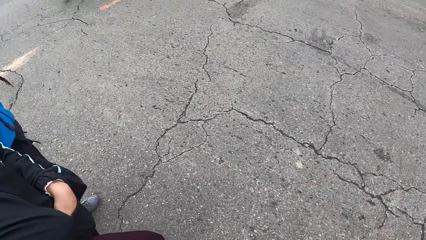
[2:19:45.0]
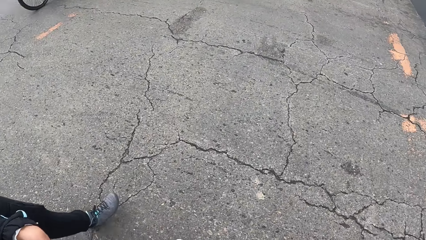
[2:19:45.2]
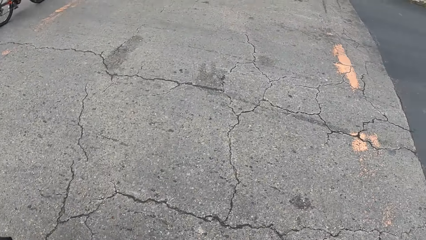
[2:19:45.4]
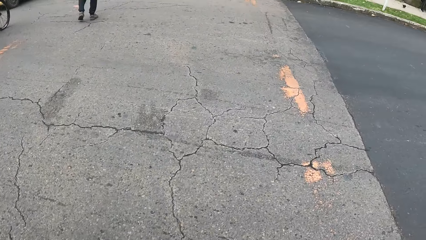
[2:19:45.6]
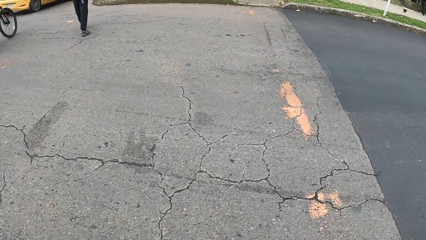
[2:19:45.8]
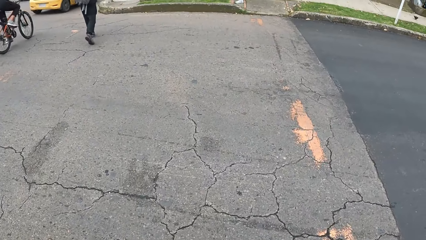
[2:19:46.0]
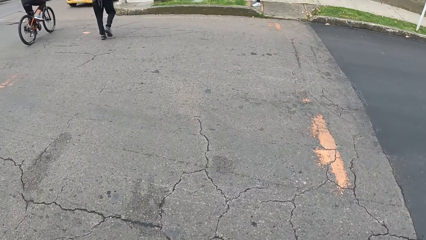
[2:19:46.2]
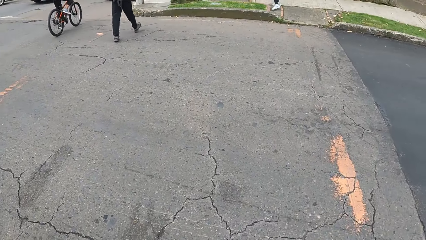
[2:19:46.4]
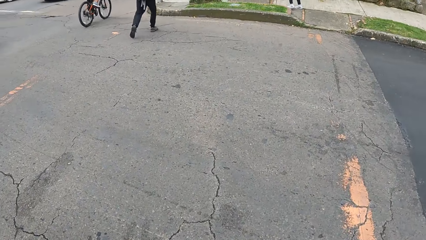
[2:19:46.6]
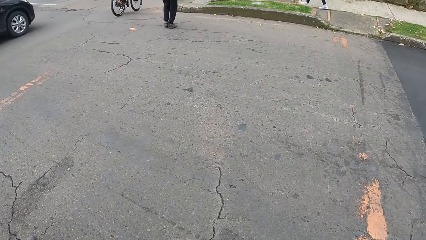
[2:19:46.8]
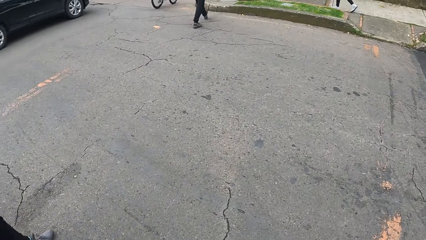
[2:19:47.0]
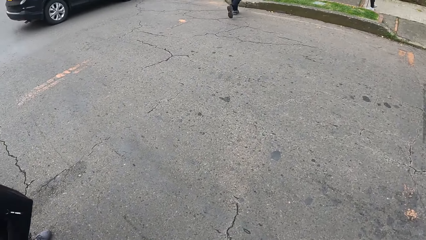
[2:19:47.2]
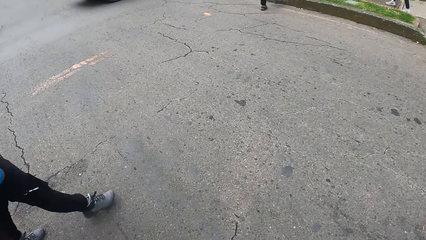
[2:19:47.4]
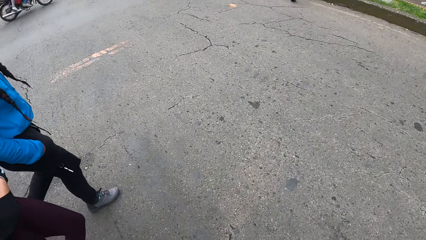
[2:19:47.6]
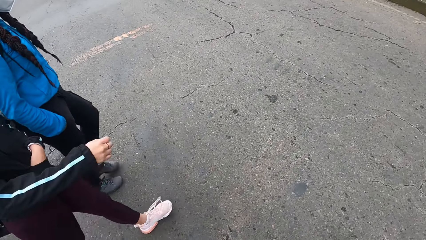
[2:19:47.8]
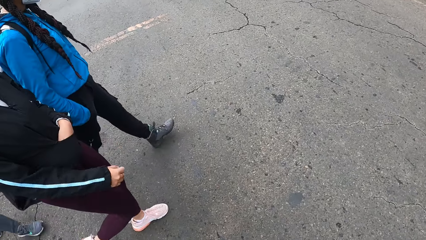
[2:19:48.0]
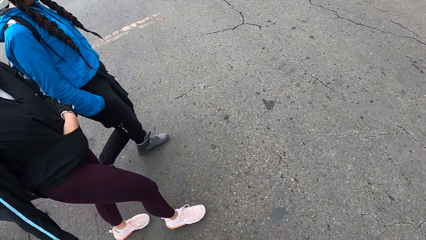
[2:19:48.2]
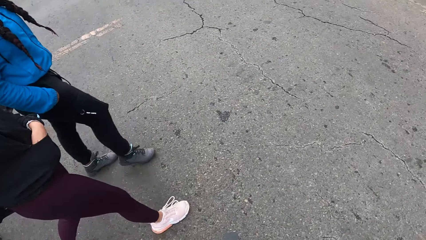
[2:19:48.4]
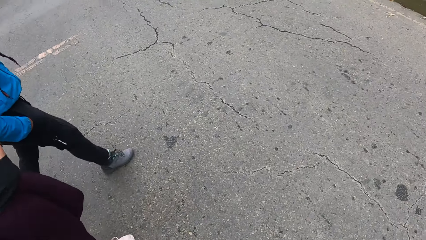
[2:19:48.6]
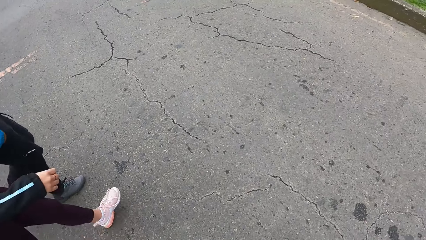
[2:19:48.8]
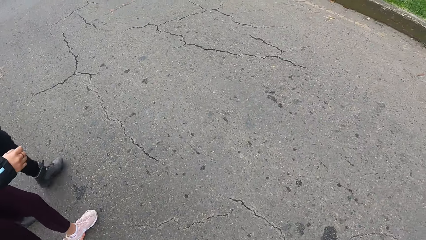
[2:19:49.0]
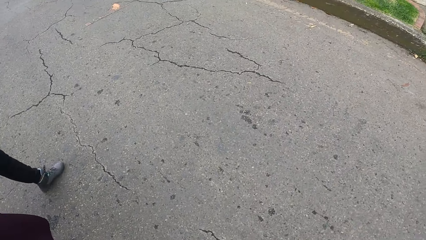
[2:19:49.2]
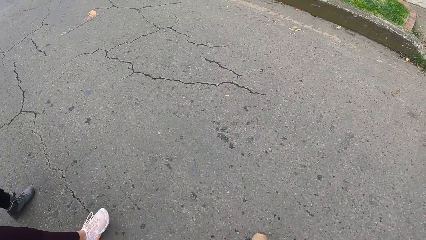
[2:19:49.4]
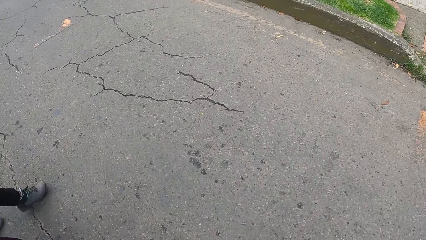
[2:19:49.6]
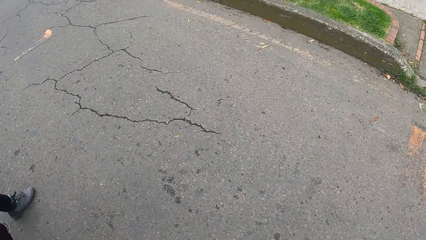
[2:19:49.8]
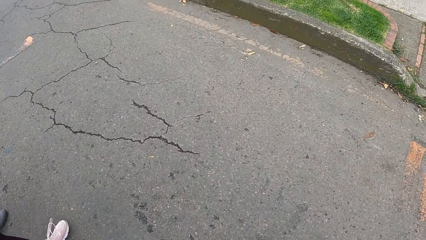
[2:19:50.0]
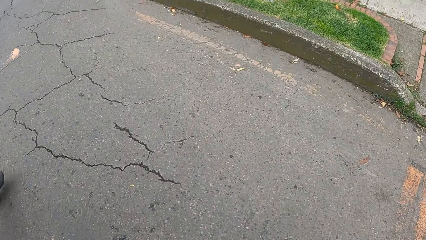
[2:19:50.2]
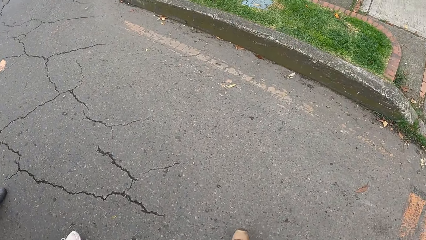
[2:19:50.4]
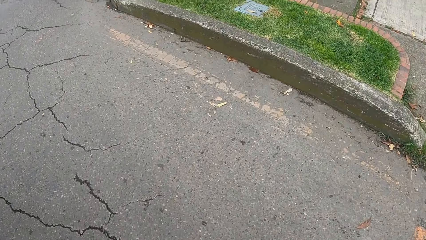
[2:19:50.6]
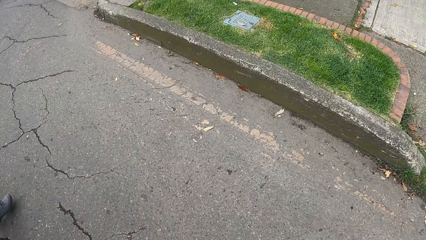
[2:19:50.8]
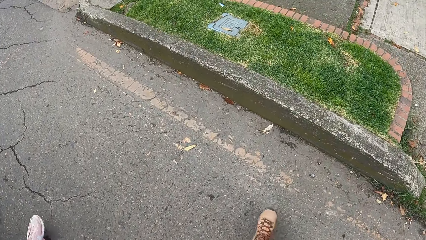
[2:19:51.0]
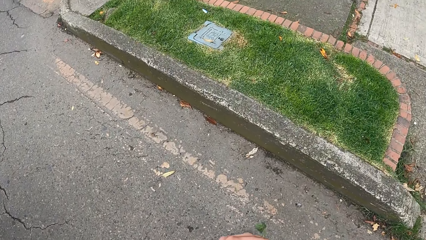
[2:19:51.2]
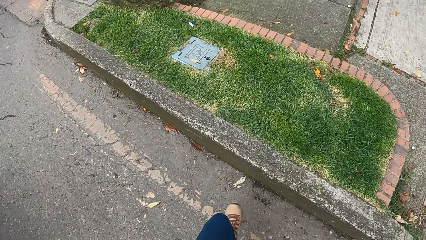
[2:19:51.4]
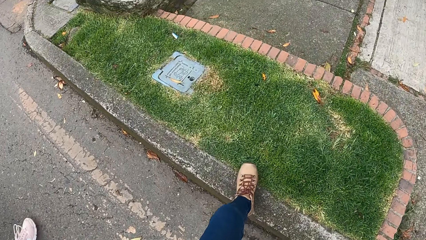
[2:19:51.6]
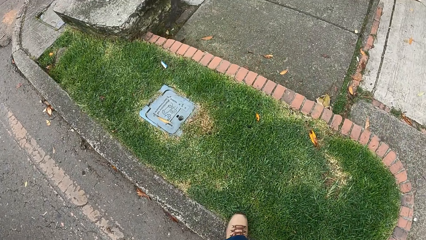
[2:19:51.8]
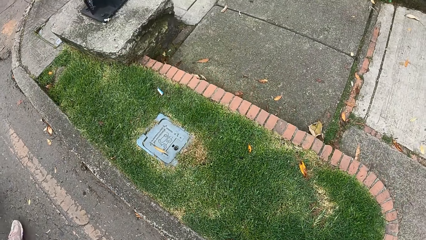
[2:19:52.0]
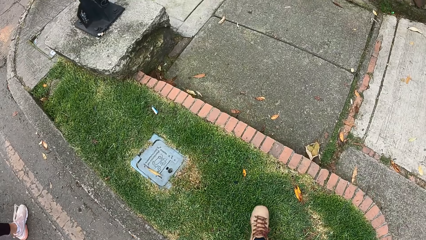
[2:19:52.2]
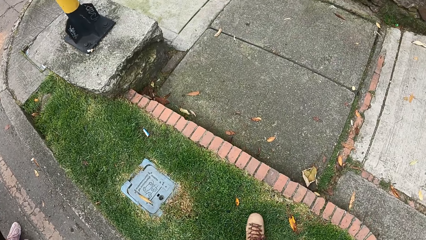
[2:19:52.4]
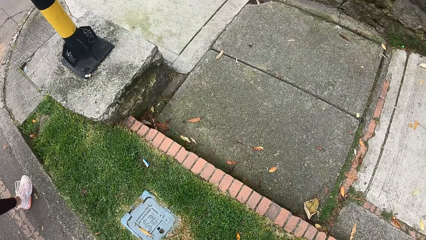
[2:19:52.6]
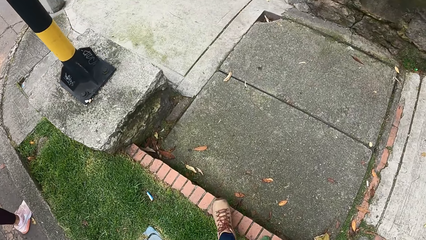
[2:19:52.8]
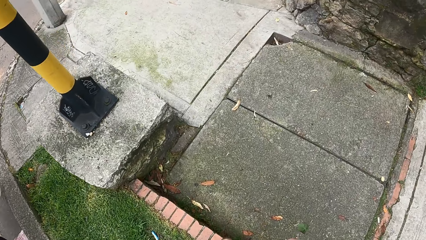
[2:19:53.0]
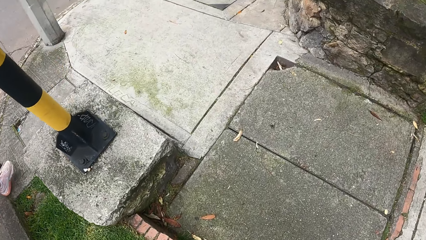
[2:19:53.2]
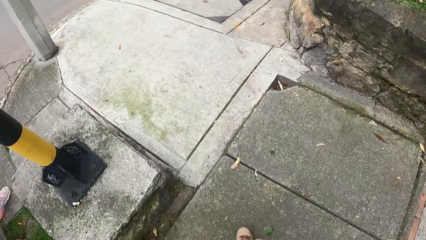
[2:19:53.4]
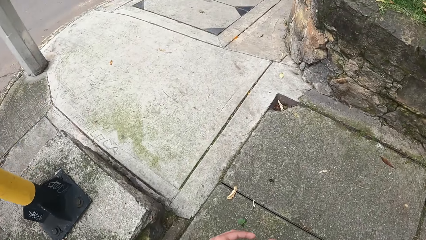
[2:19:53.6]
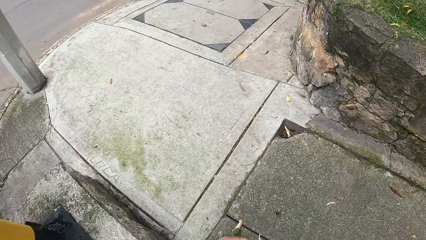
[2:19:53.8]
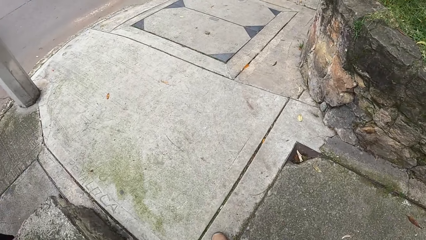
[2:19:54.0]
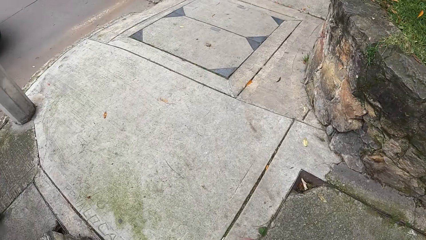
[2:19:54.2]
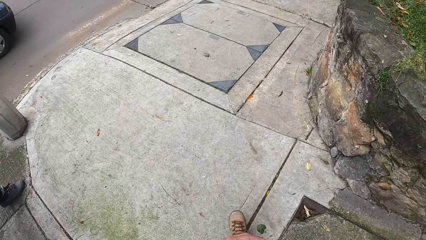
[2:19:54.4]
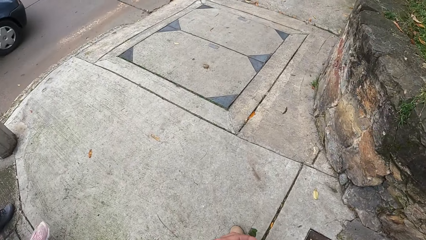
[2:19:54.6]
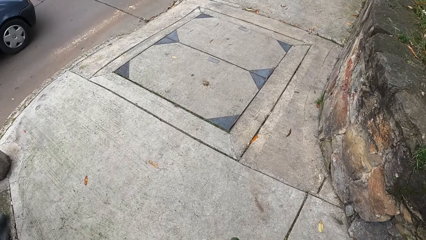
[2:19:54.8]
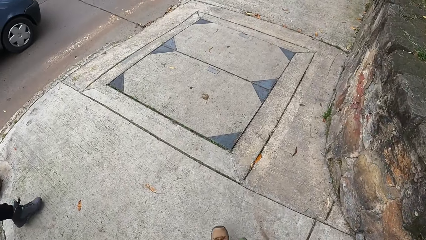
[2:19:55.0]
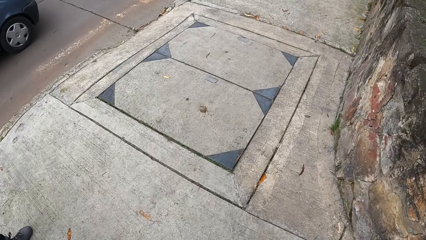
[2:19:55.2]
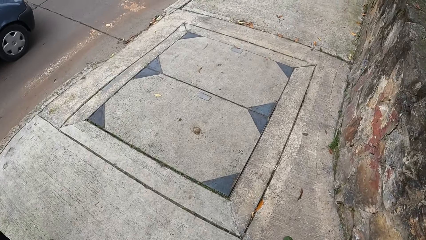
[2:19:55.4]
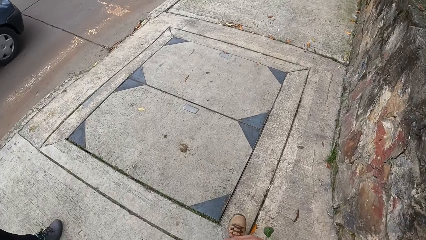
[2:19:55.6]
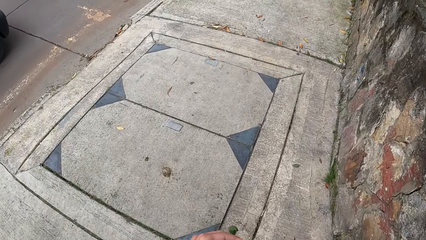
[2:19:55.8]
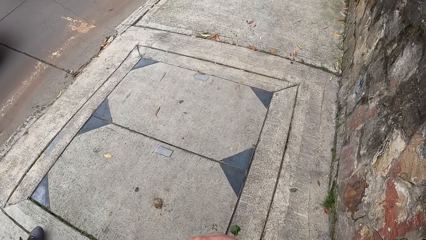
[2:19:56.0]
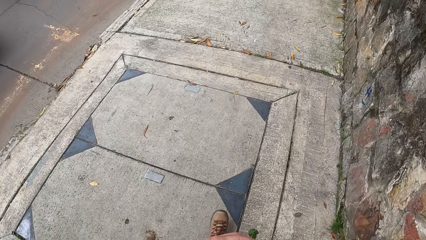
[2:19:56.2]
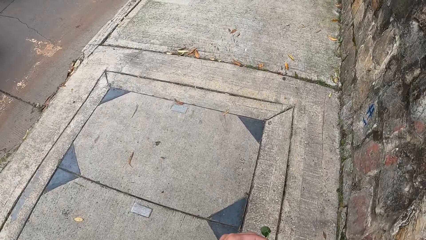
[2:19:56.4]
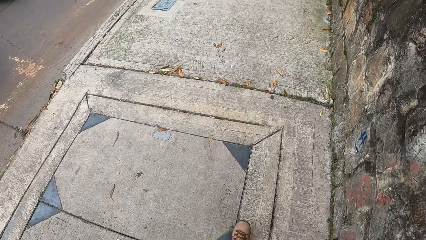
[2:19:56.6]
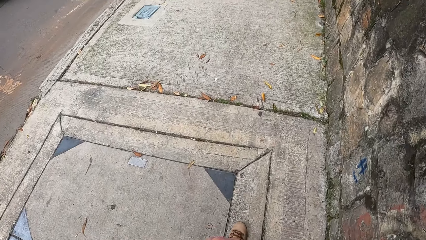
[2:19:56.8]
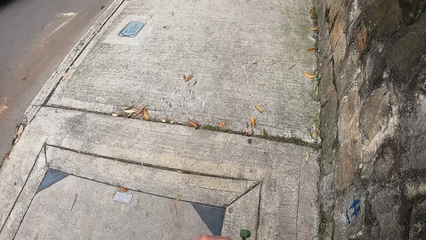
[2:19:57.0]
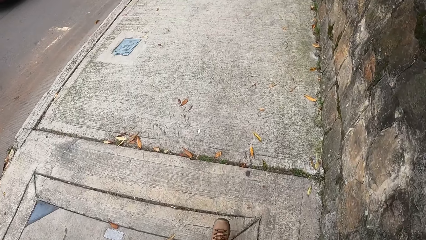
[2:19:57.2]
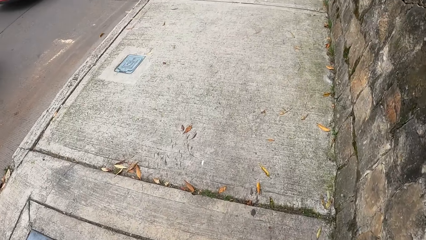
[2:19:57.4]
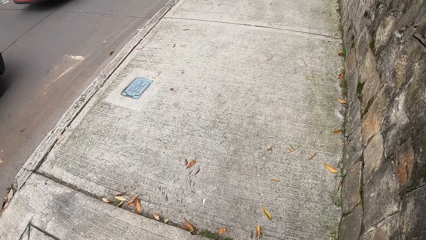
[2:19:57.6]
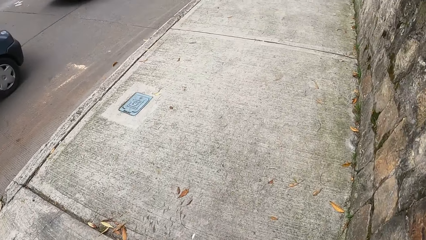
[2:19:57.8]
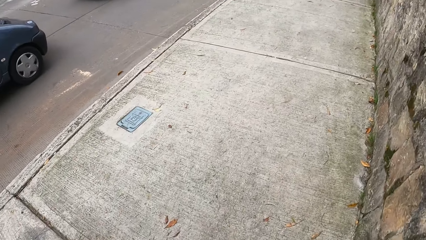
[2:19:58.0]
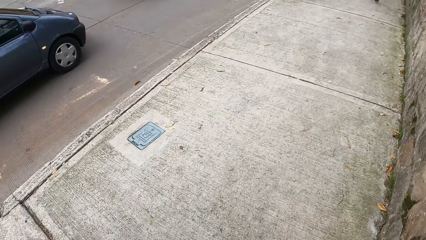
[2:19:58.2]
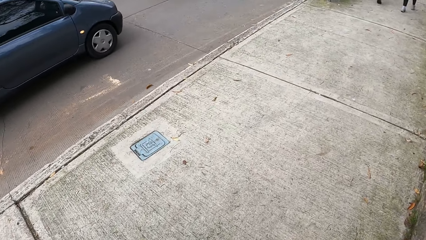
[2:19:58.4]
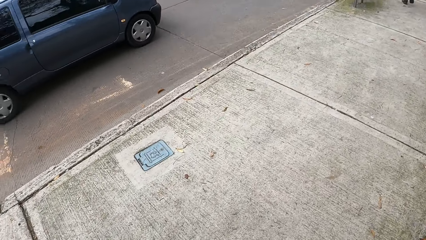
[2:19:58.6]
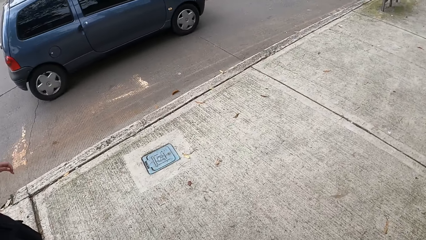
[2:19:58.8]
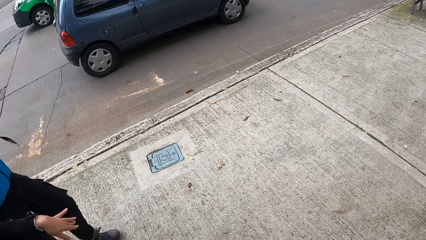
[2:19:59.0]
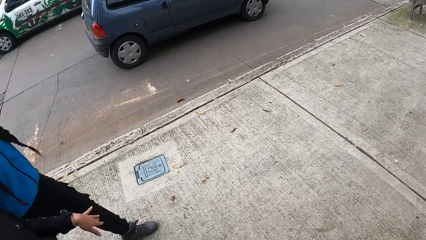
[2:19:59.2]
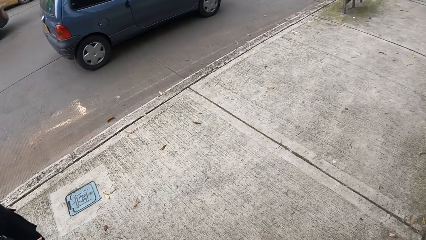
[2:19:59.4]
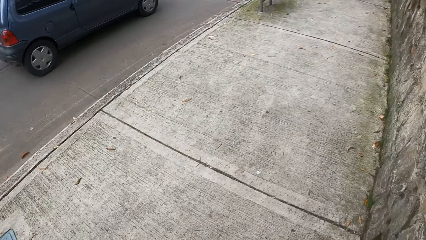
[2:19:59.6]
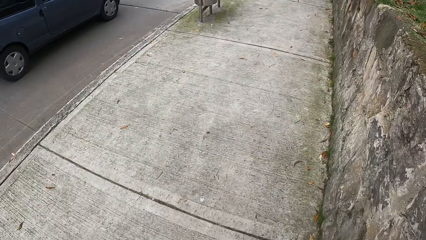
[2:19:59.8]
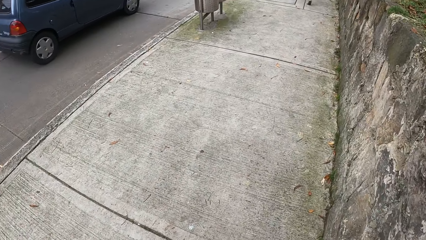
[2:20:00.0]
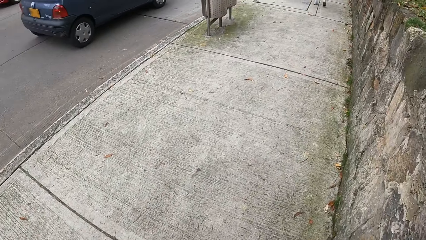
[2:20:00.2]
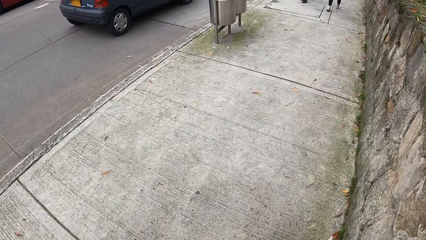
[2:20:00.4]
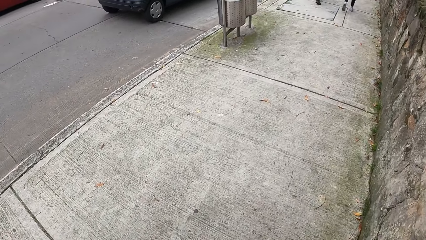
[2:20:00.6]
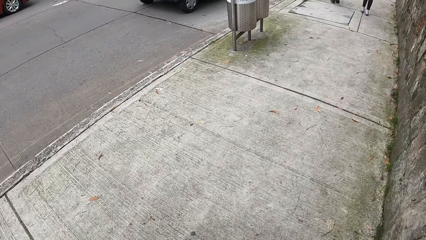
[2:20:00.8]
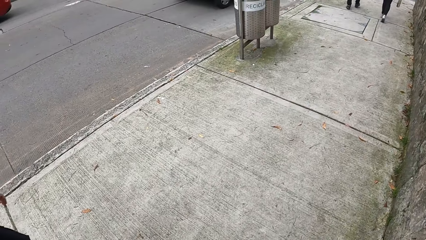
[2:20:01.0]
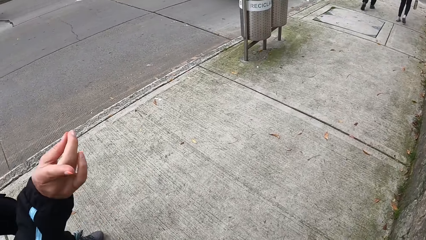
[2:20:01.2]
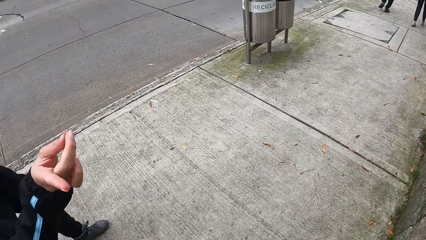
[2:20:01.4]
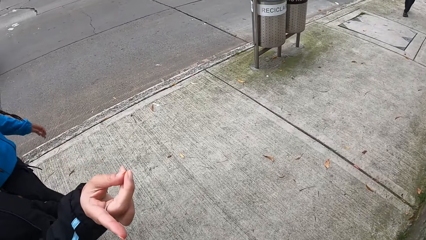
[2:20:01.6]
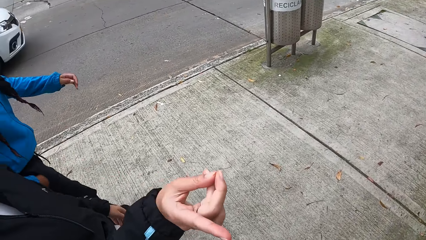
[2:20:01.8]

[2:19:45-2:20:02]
A black car drives past the camera wearer on the paved road. A woman walks around. The camera wearer walks on a walkway beside the paved road with the group of people. A blue-black car drives past the camera wearer on the paved road.
